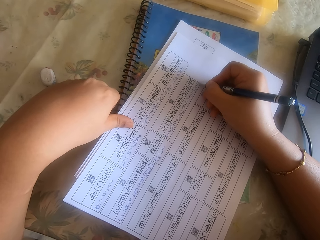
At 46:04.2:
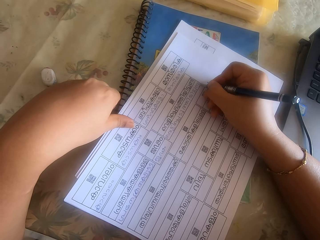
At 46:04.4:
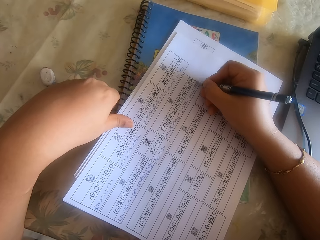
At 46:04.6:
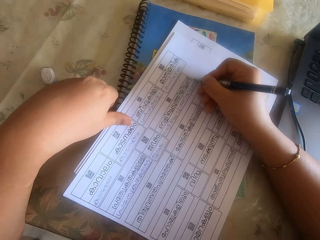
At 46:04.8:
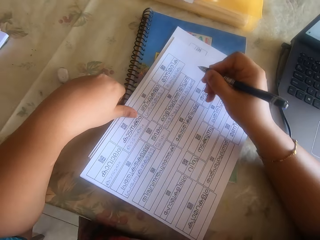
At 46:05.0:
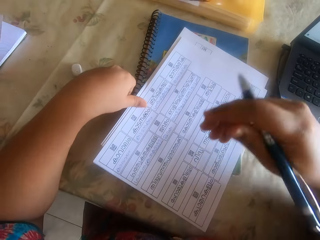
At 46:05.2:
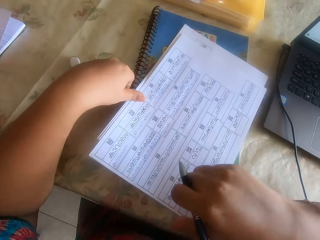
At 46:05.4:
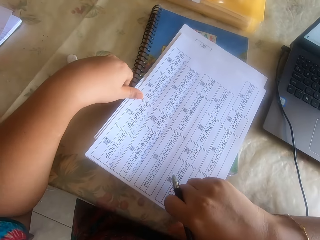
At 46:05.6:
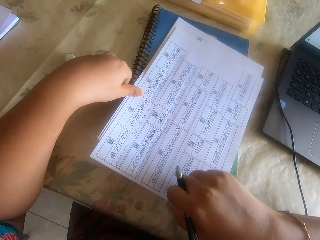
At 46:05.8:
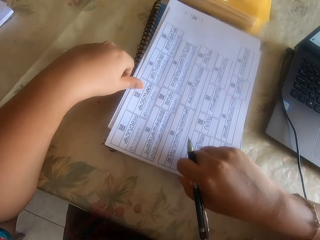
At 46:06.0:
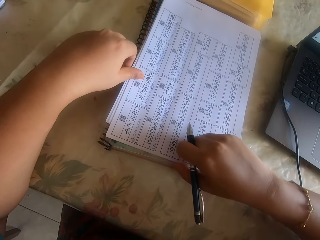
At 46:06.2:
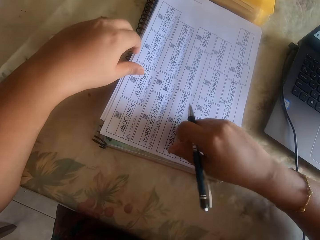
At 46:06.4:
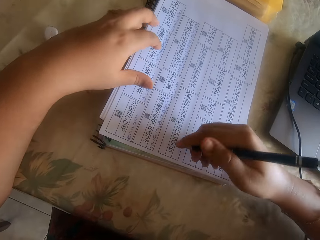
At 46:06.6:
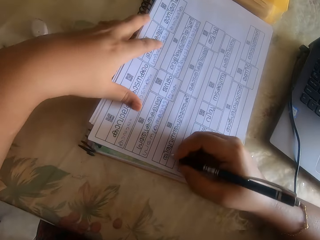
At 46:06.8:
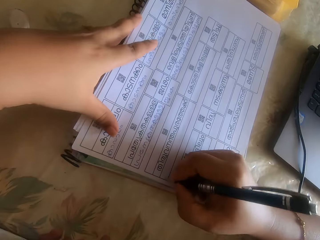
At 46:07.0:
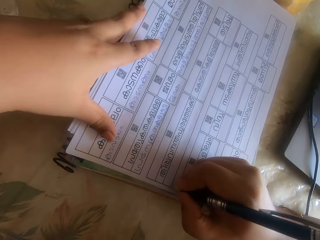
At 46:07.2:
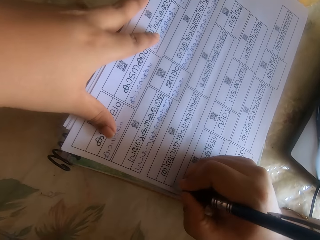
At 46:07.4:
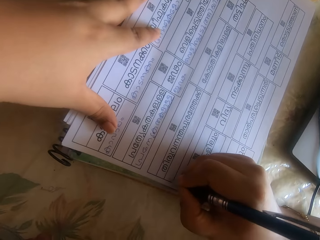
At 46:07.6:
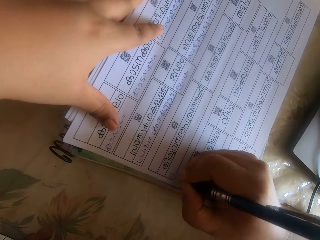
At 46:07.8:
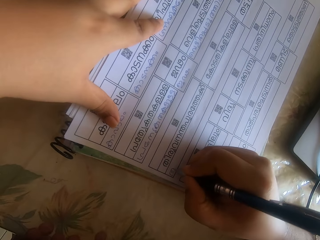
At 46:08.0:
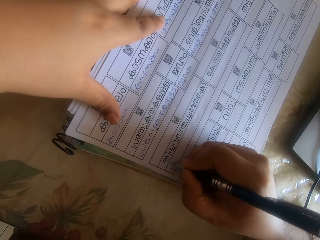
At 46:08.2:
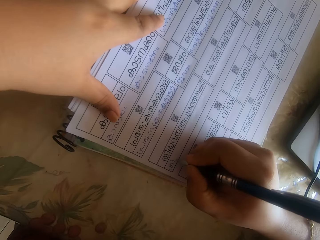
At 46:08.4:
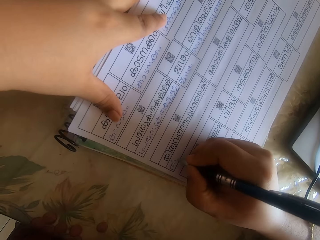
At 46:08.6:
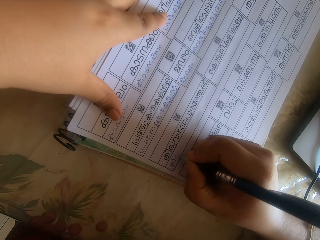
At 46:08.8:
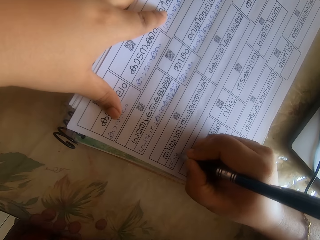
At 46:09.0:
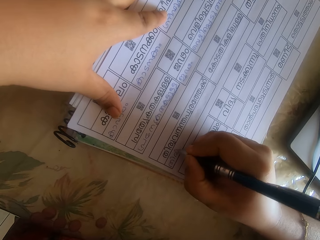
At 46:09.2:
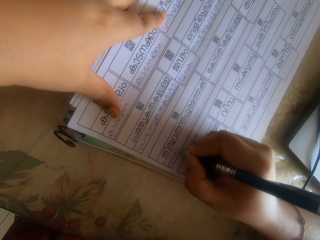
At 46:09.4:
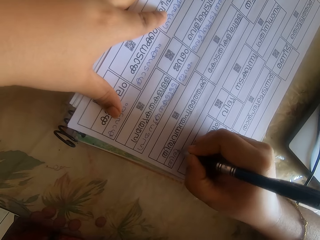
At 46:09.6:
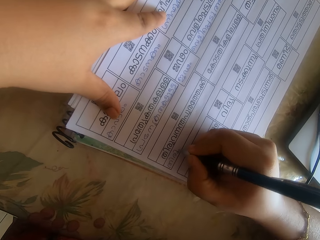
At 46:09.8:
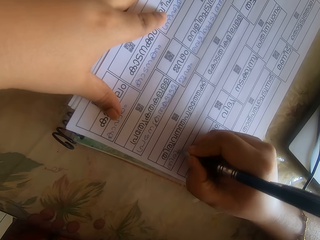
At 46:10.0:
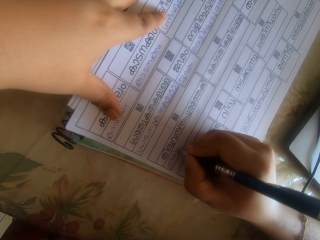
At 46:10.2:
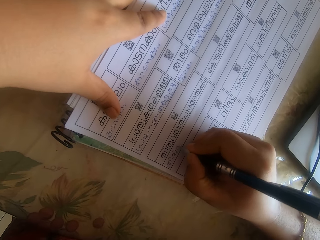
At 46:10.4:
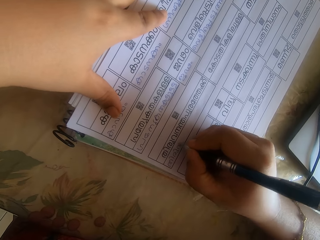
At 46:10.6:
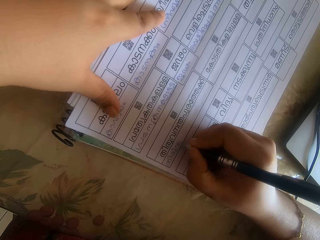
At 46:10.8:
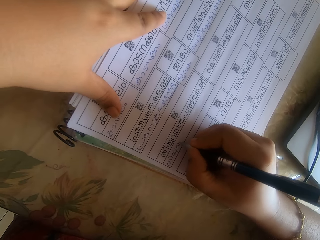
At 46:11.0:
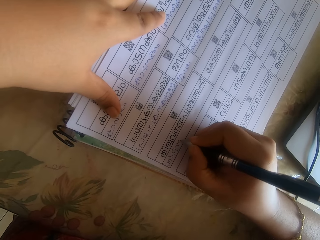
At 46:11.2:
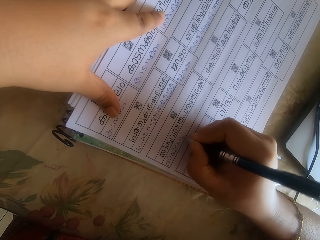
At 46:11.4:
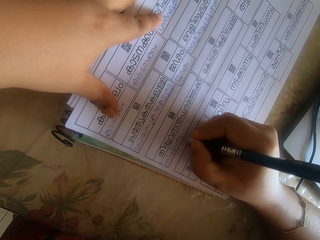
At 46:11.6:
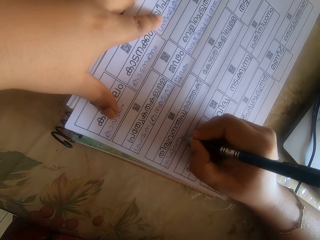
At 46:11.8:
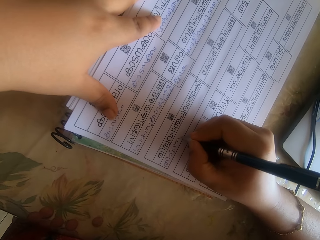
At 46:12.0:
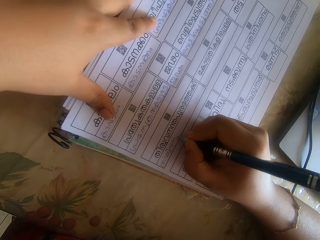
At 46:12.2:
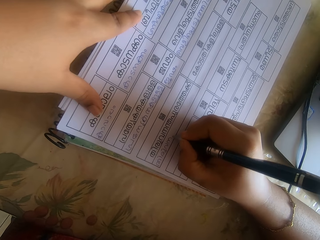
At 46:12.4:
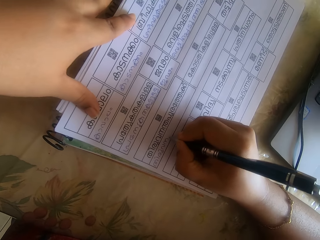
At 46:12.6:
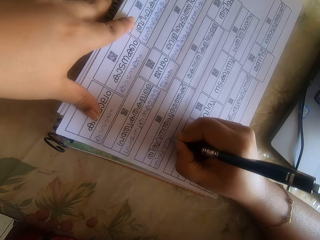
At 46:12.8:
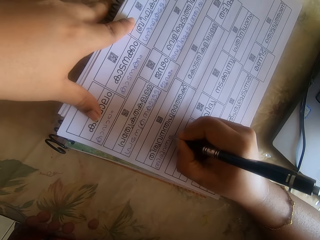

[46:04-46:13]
The camera wearer adjusts the papers on the book with her right hand. She pushes the paper. She writes on the papers on the book on the table with the pen in her right hand.

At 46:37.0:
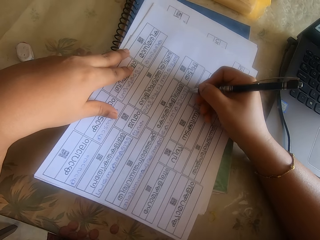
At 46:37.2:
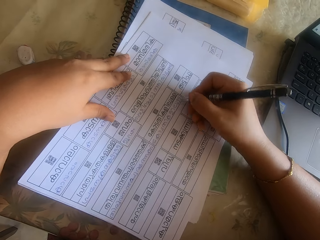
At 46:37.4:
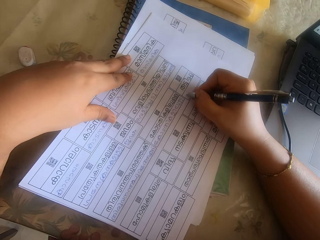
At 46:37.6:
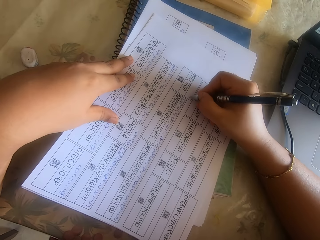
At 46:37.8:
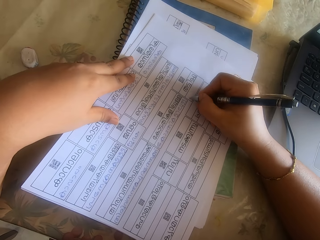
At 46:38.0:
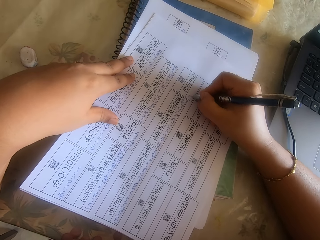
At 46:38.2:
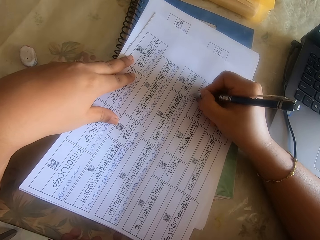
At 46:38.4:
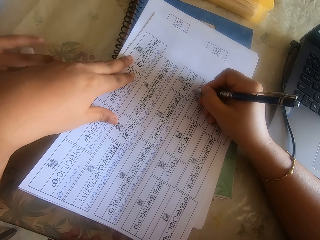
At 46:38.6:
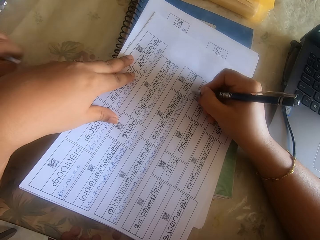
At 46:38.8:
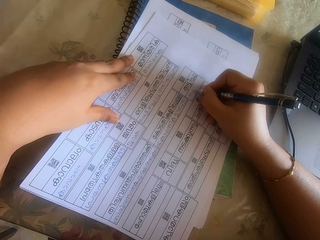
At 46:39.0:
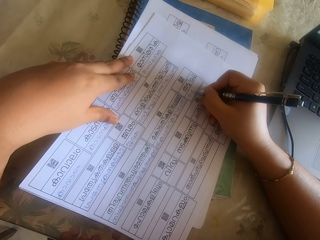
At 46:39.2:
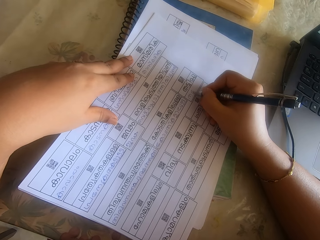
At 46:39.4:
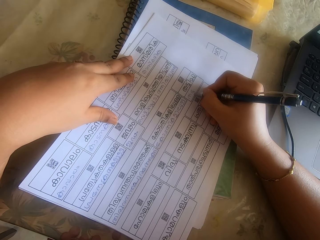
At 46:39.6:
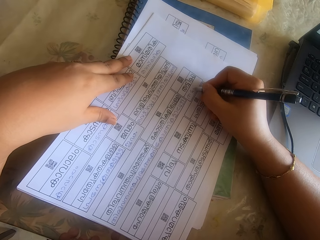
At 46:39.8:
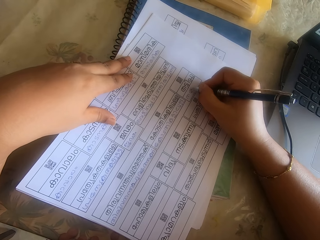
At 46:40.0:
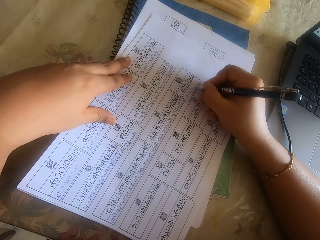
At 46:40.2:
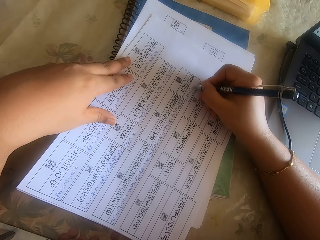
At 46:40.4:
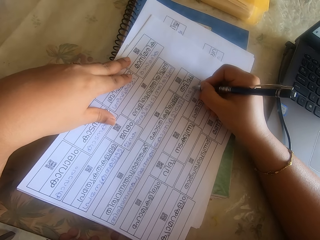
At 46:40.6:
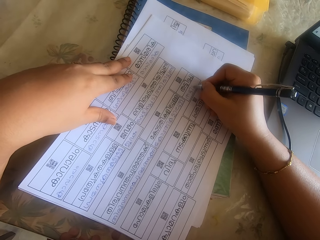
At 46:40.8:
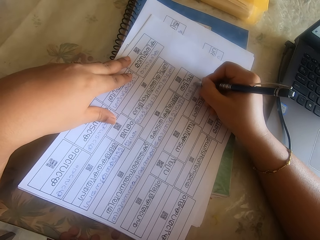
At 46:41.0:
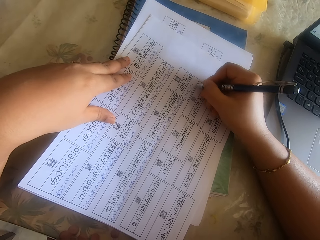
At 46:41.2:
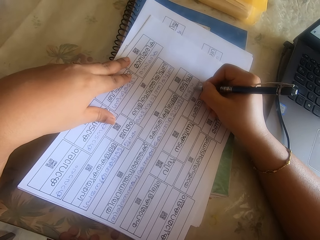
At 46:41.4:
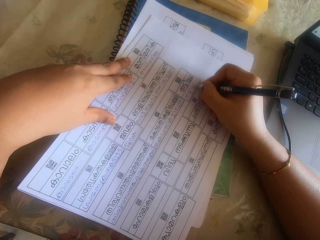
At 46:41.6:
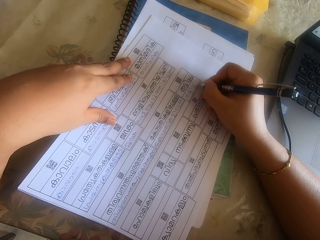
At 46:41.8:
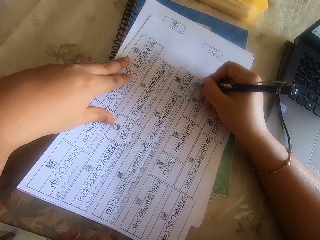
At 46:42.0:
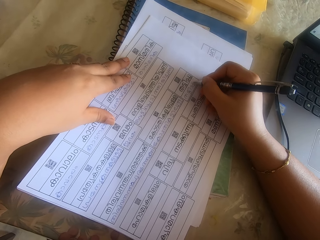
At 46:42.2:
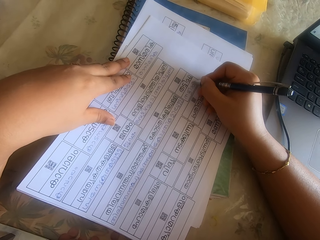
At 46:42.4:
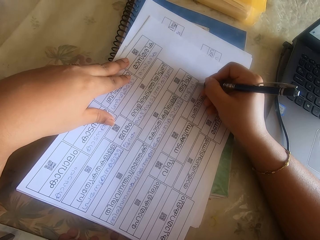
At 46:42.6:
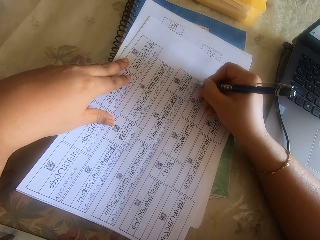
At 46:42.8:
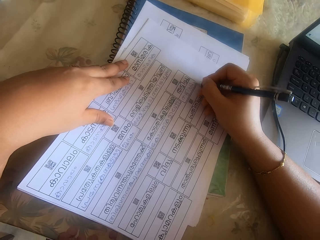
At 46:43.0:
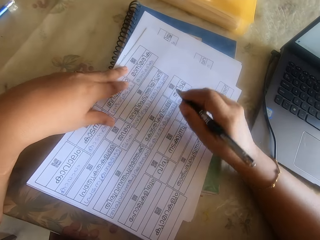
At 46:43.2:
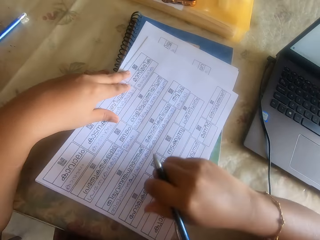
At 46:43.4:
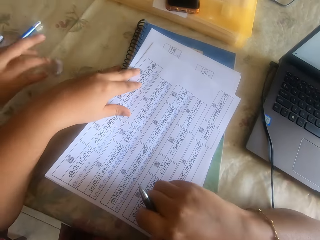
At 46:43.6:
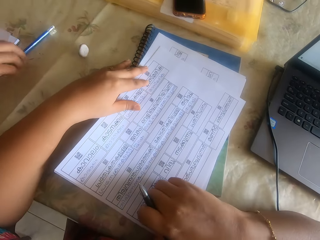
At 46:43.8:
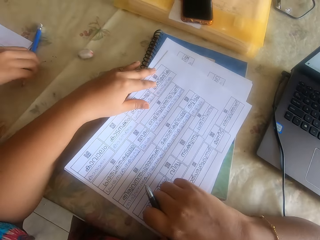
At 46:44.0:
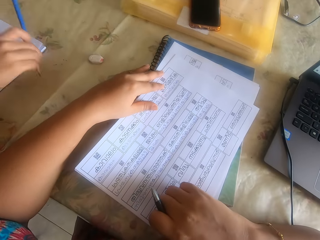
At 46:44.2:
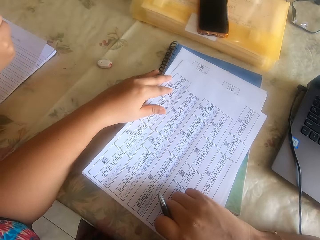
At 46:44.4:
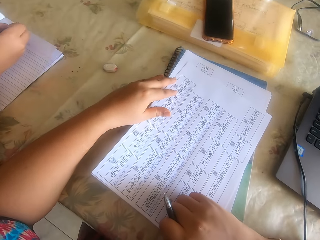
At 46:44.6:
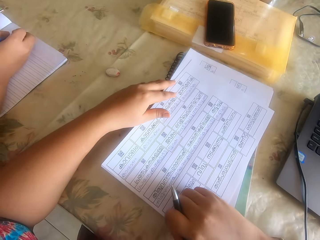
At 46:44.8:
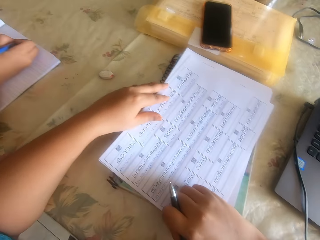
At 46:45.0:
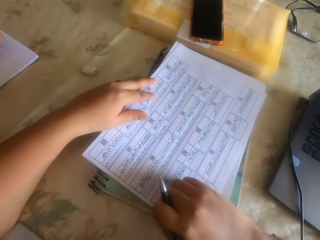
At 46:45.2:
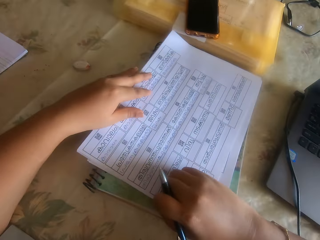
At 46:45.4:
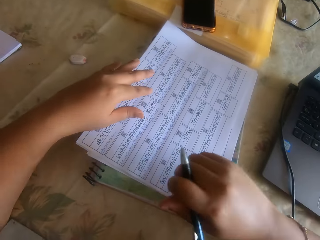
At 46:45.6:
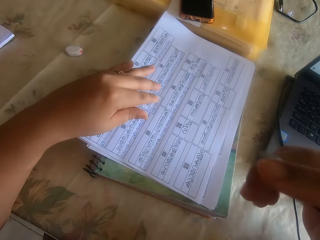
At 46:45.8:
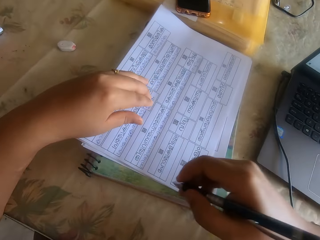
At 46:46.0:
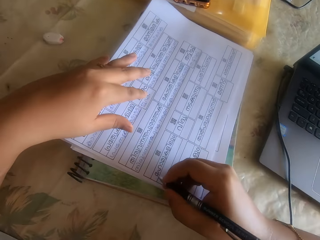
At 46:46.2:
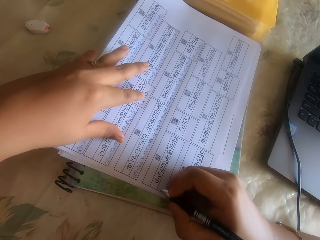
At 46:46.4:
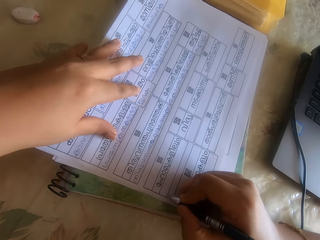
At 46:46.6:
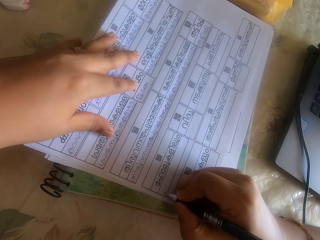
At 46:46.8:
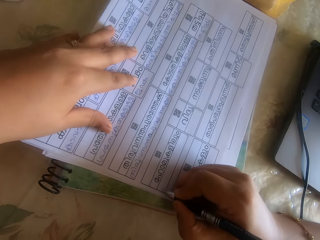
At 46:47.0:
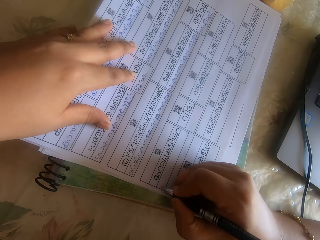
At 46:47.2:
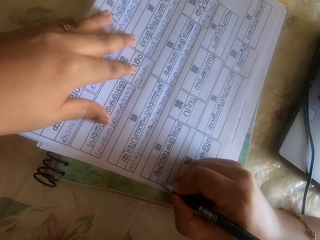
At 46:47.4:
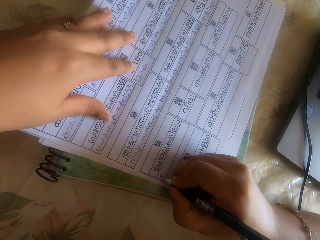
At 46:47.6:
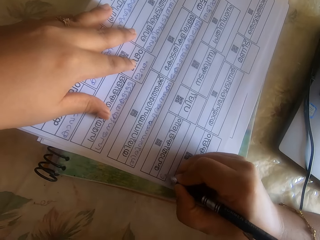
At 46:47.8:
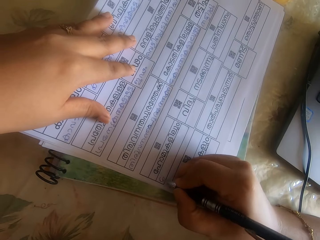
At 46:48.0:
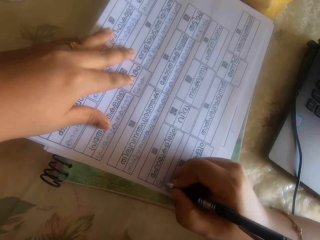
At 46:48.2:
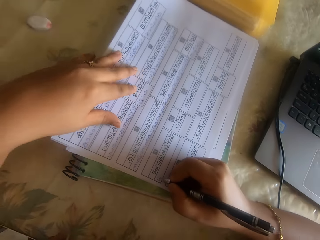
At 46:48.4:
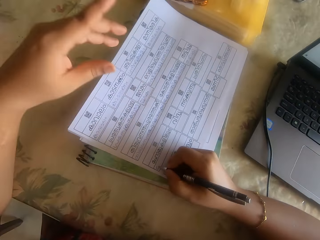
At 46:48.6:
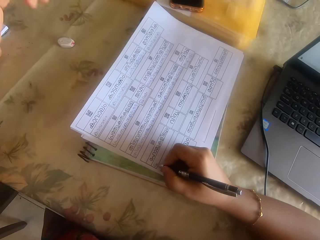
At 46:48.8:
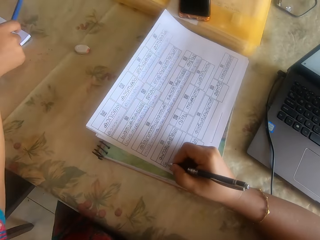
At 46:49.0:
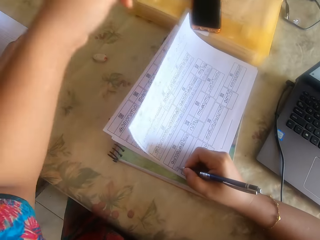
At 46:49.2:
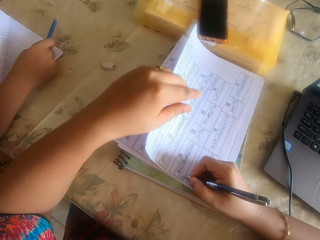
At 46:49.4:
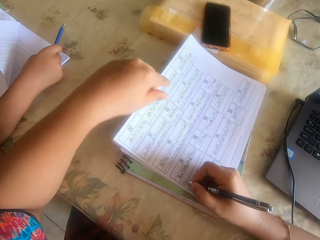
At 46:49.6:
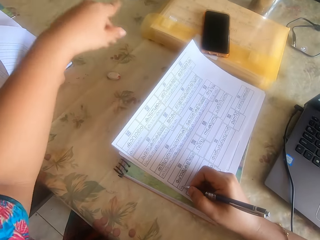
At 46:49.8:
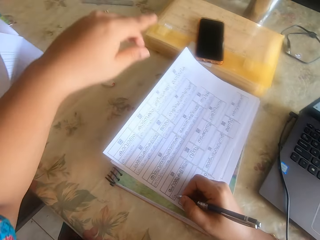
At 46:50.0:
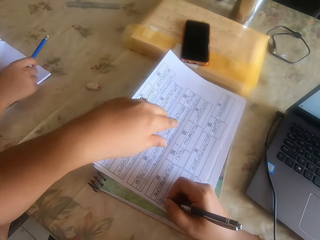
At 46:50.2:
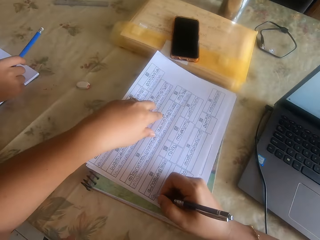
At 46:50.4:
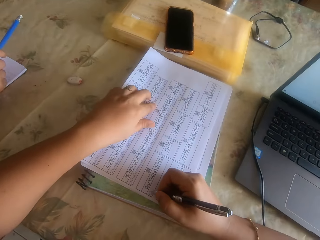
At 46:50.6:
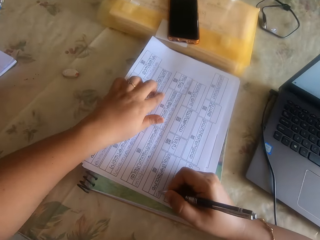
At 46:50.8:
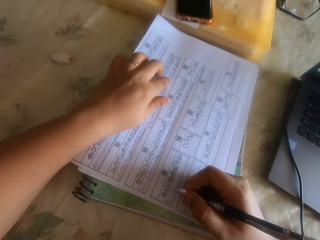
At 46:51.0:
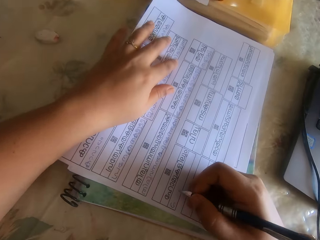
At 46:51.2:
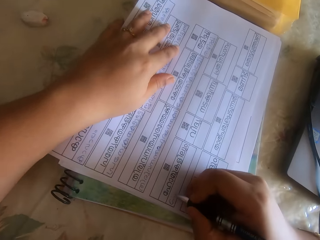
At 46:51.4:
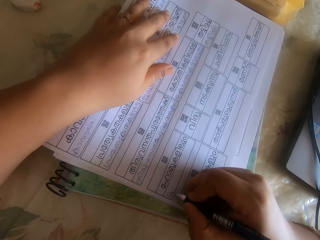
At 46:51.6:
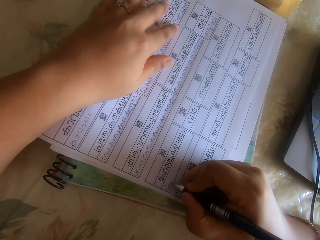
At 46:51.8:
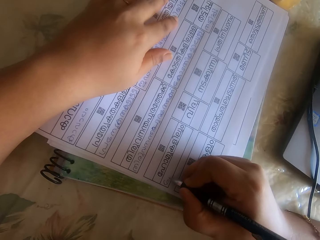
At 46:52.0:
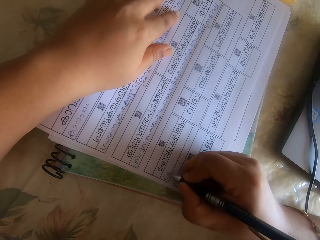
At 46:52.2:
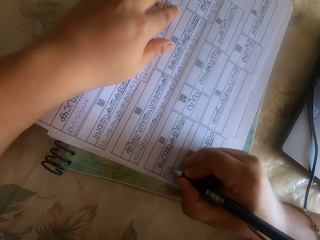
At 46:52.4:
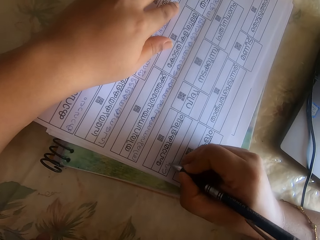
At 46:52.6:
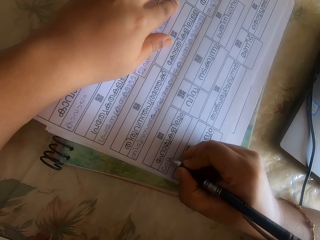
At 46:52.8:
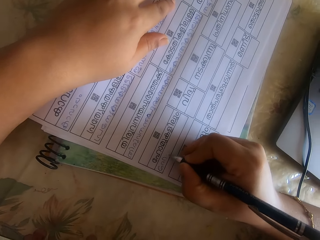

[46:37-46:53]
A child picks up an eraser from the table with their right hand. The child drops the eraser on the table with their right hand. The child picks up a pencil from the table with their right hand. The camera wearer adjusts the papers on the book with her right hand. The child writes on a book on the table with the pencil in their right hand. The camera wearer pushes the paper. She interacts with the child. She writes on the papers on the book on the table with the pen in her right hand.
